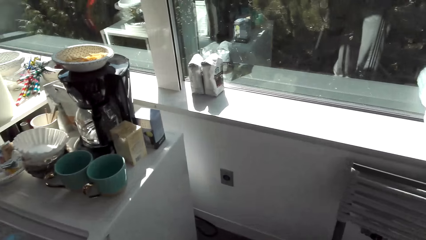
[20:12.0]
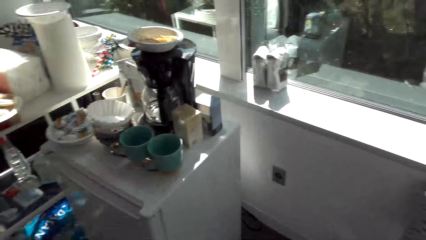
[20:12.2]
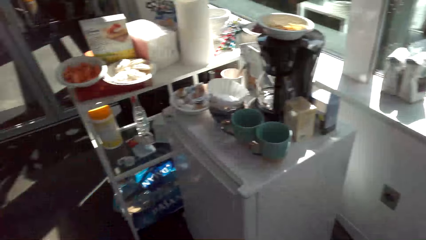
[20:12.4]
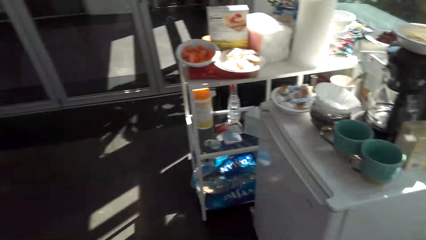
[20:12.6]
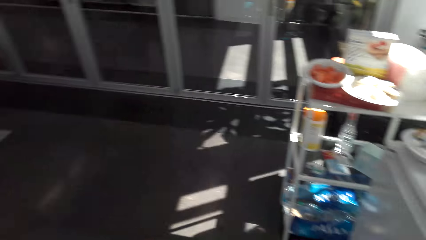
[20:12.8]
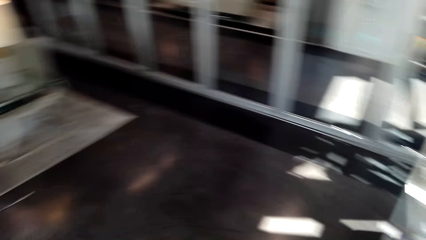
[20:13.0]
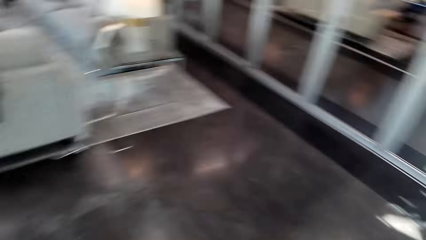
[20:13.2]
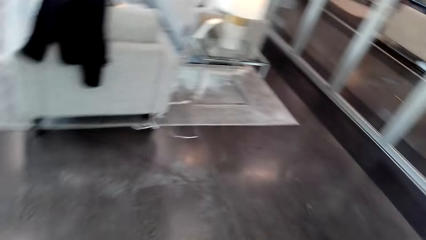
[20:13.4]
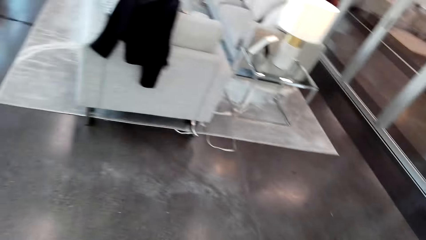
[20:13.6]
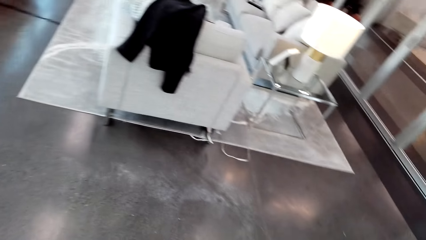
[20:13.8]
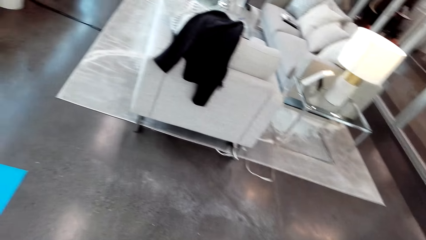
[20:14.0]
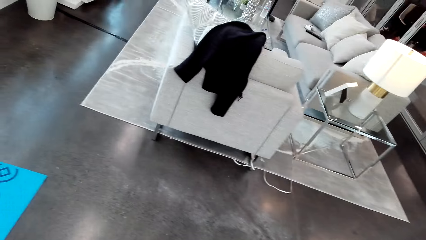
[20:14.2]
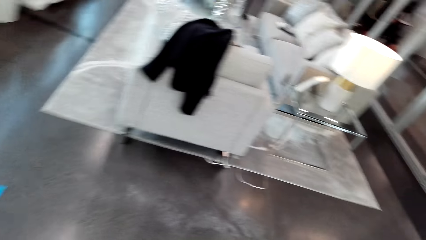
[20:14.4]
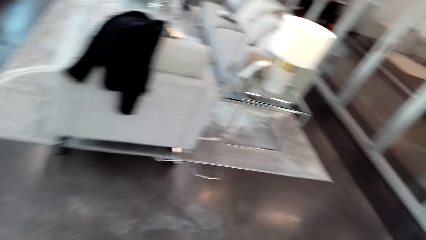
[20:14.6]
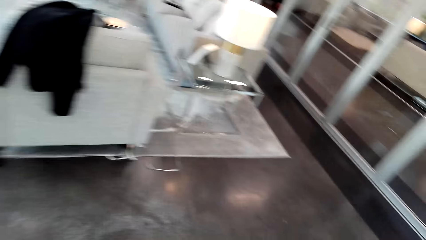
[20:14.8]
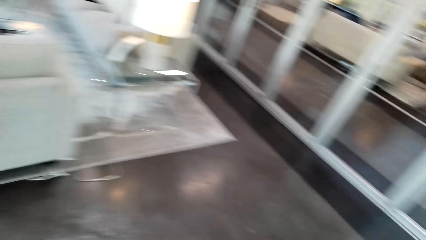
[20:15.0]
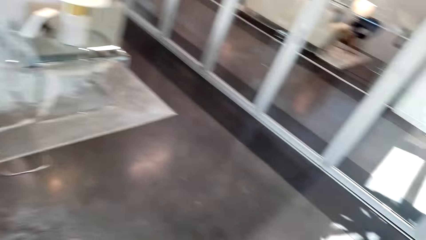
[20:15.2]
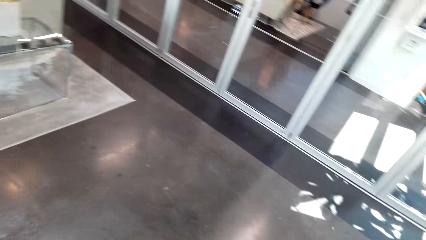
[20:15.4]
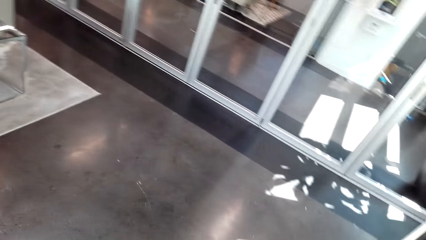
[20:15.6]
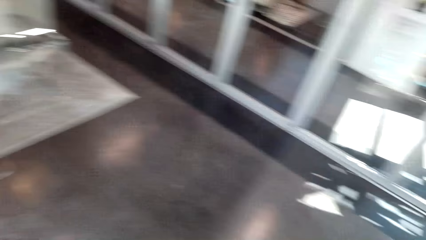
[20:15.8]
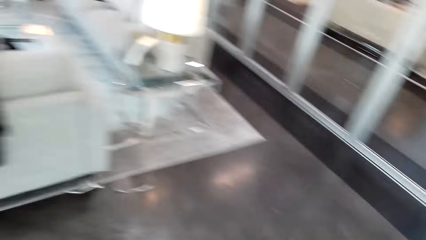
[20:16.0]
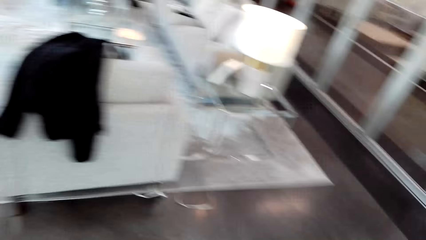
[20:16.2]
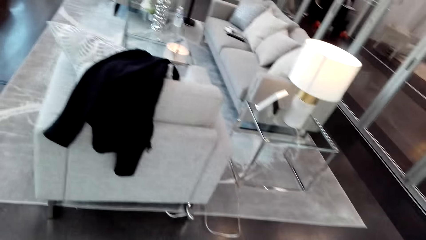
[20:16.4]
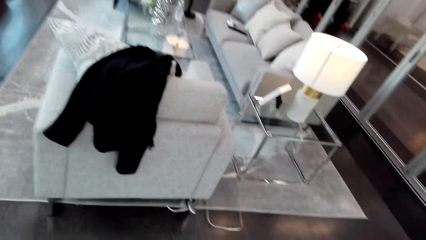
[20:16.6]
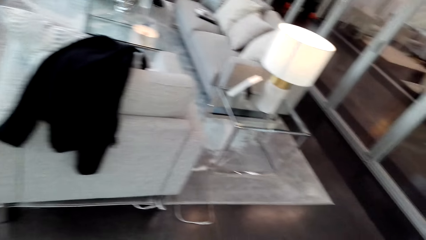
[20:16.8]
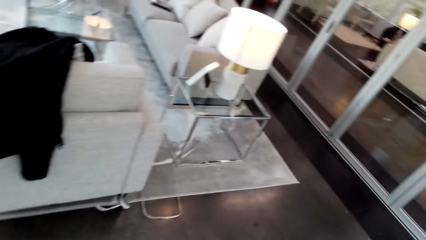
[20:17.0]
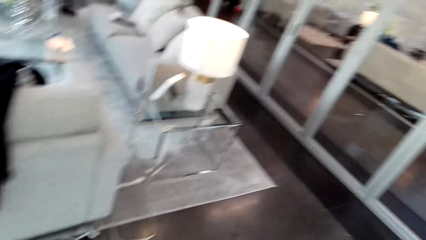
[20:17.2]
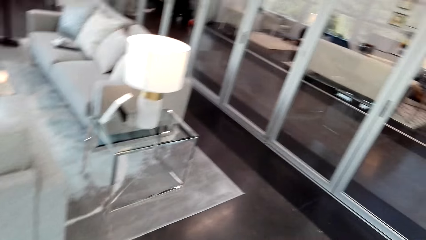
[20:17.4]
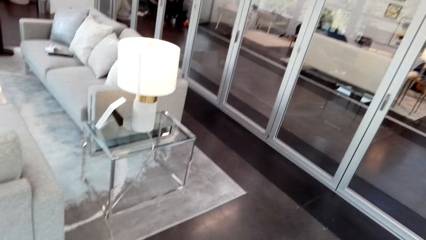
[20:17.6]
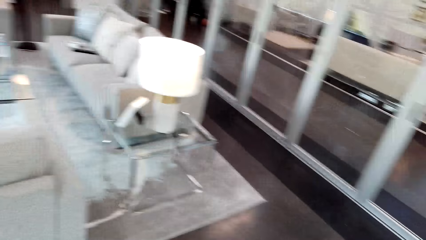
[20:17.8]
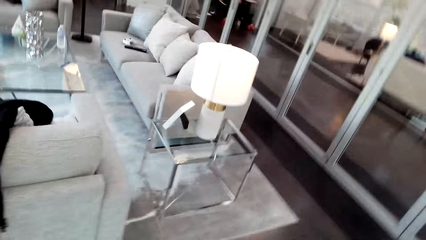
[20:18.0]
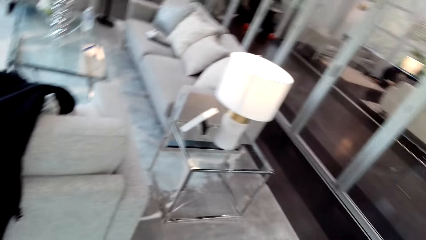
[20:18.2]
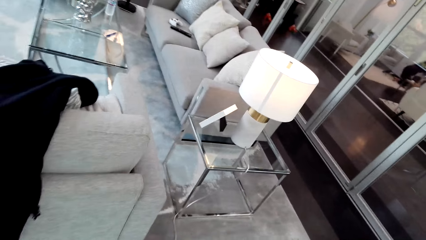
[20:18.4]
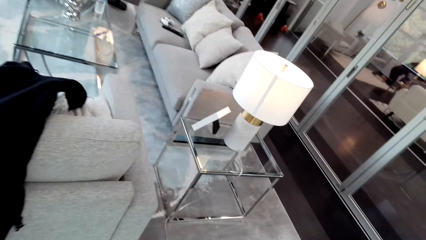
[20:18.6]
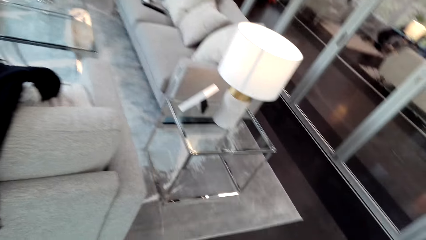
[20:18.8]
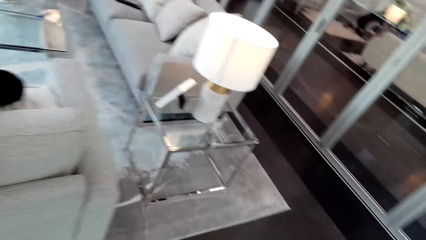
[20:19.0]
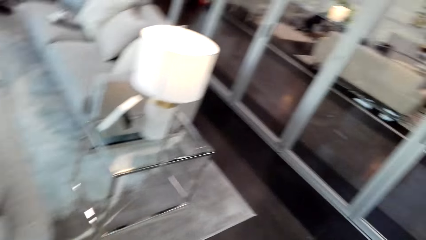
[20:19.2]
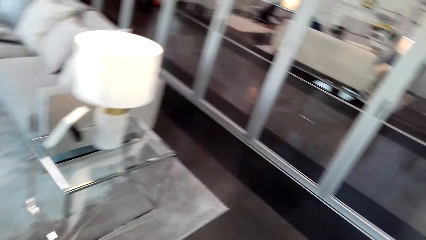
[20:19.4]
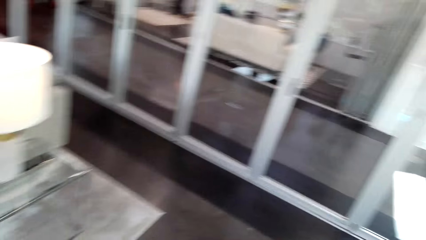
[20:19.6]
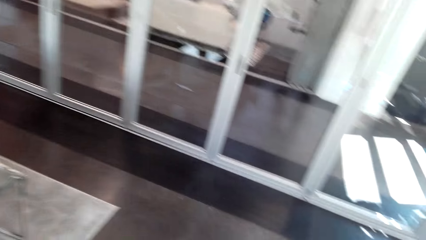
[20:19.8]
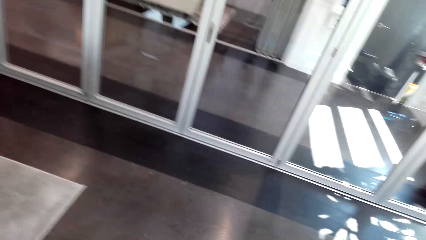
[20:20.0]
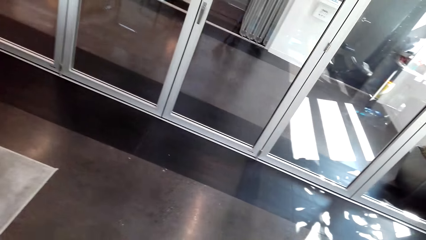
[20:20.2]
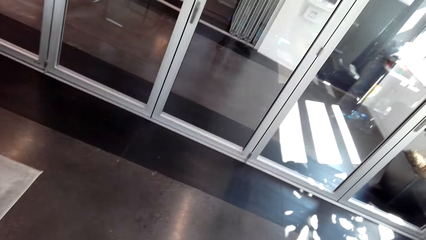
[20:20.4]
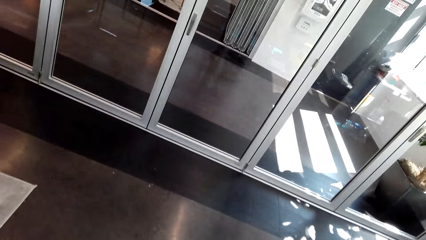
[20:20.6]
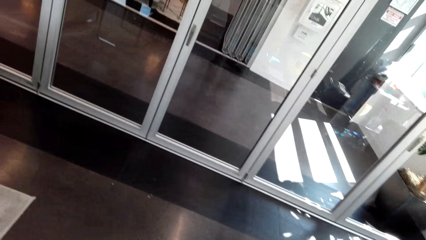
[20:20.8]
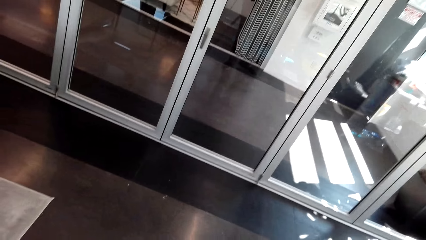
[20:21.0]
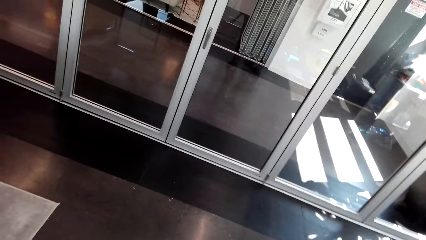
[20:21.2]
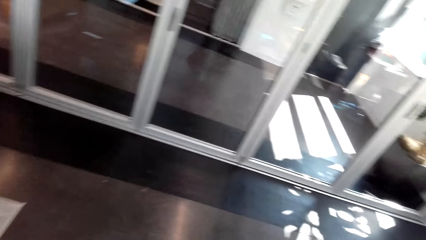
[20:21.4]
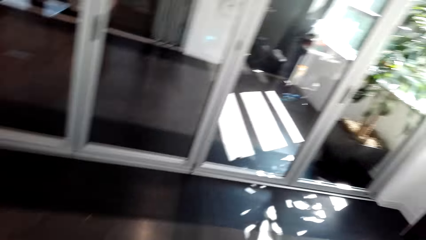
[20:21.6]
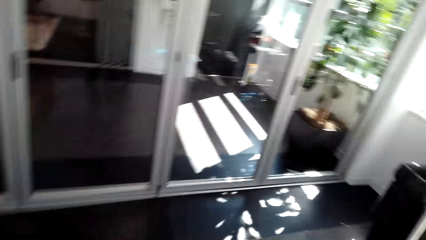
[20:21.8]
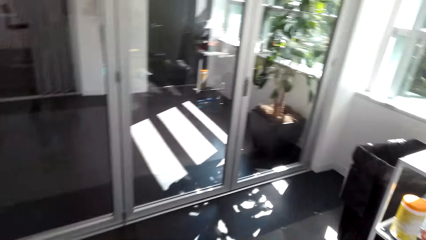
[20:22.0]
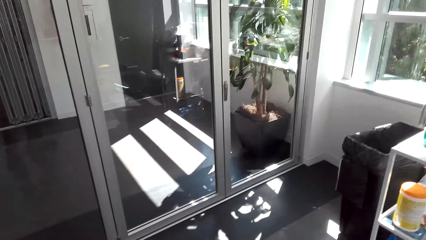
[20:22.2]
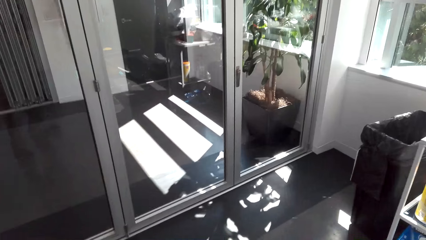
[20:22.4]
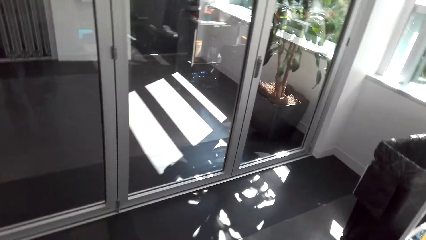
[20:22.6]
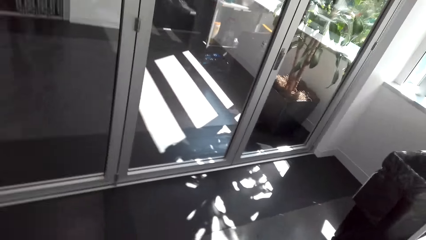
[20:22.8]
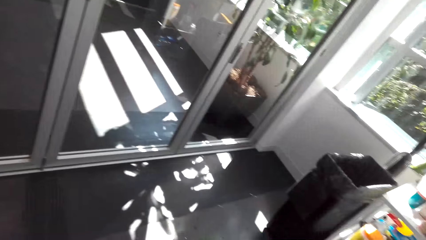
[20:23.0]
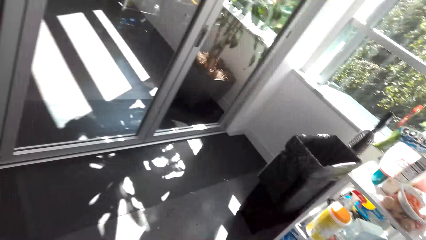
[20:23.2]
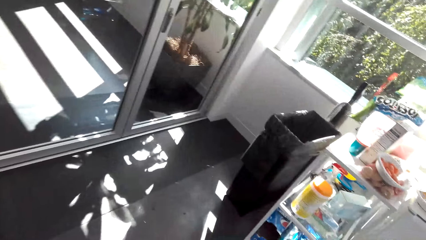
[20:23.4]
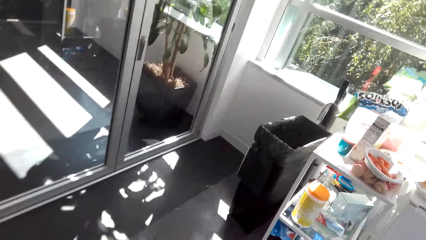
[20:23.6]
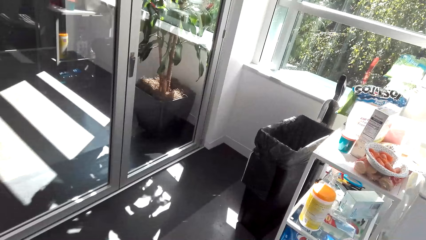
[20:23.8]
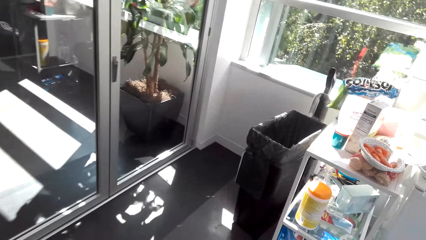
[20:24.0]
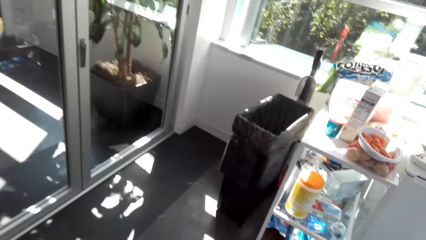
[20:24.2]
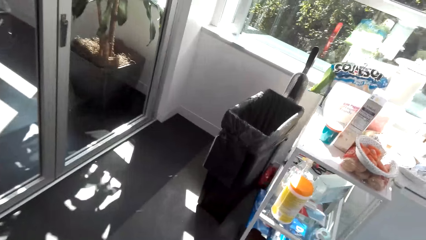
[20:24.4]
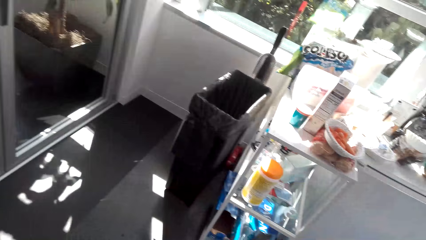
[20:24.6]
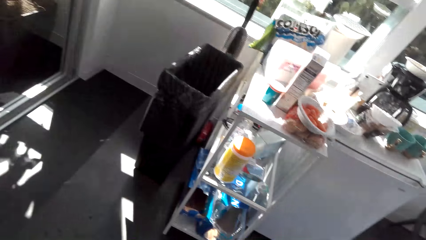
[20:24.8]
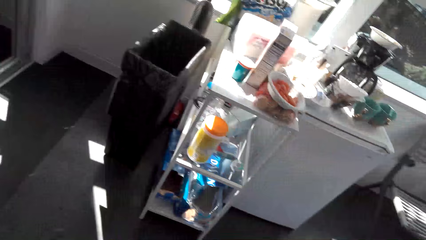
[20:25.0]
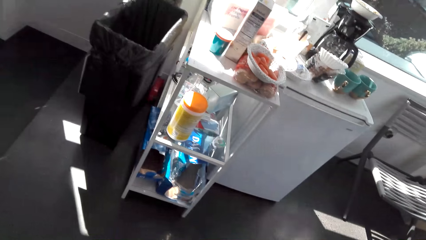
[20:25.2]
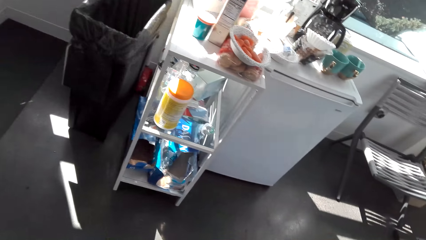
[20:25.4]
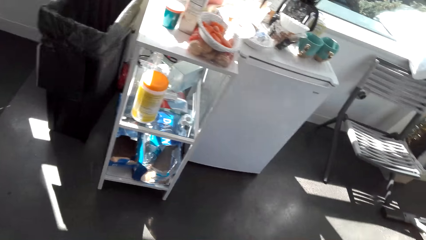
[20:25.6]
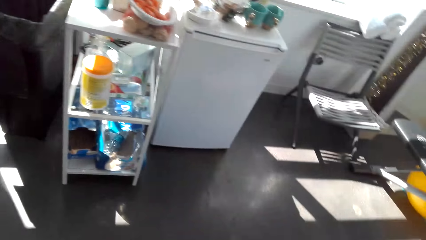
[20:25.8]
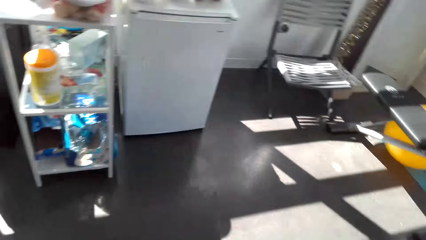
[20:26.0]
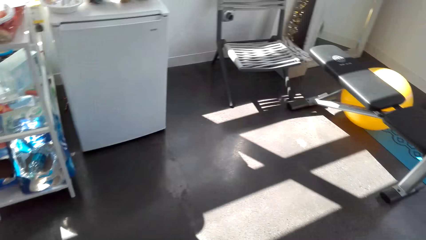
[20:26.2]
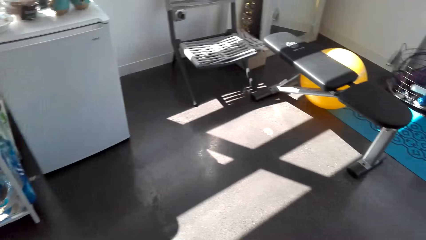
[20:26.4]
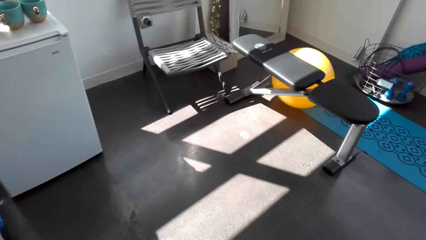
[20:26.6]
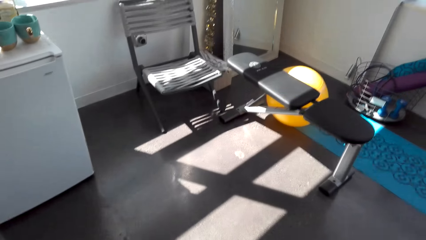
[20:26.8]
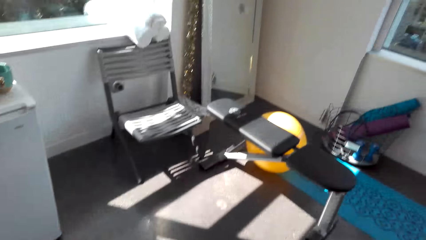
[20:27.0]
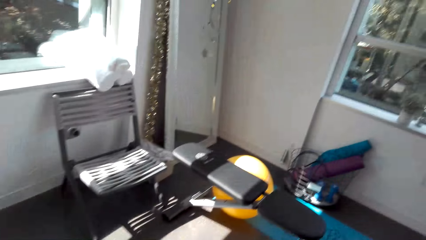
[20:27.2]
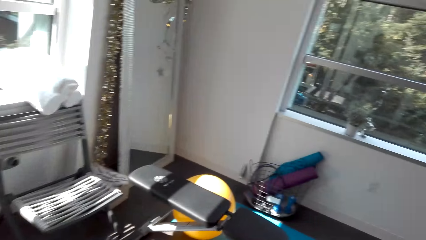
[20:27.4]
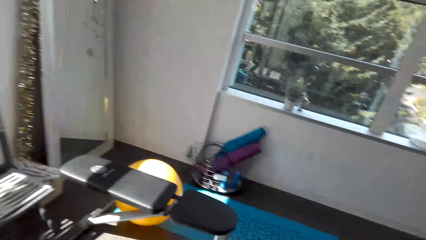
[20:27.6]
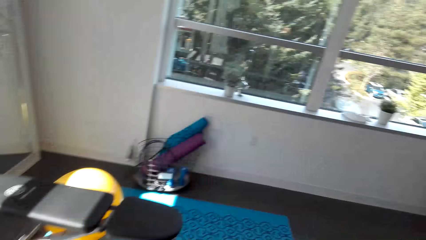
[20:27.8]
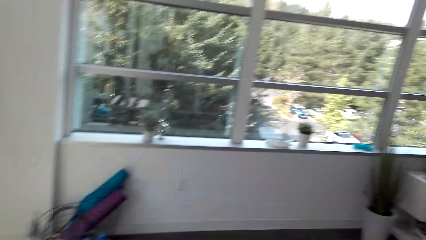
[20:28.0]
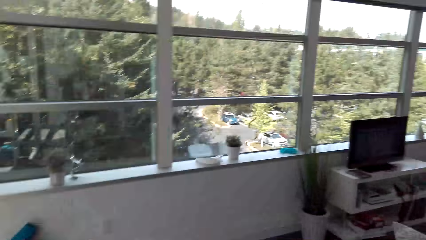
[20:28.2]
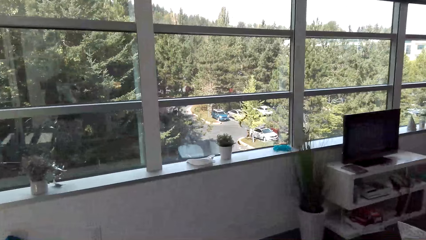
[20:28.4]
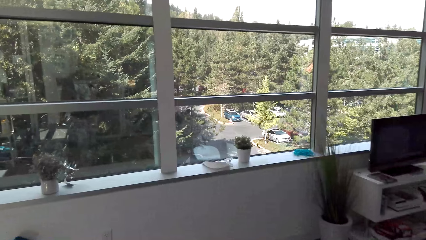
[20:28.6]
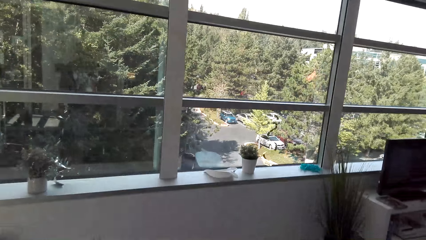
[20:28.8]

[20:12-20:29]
The camera wearer looks at the dust pan.
